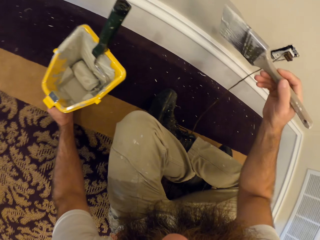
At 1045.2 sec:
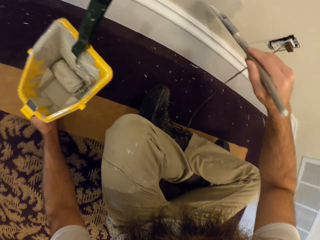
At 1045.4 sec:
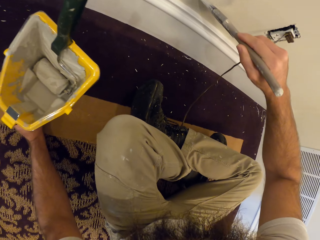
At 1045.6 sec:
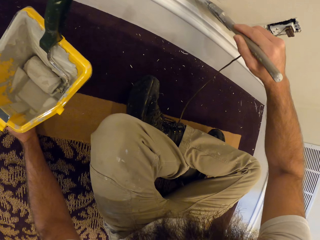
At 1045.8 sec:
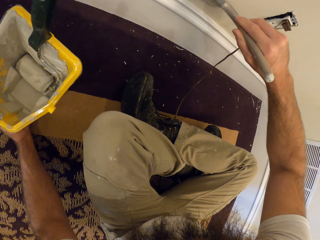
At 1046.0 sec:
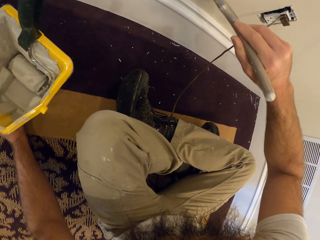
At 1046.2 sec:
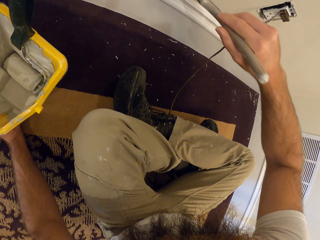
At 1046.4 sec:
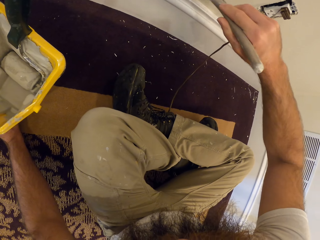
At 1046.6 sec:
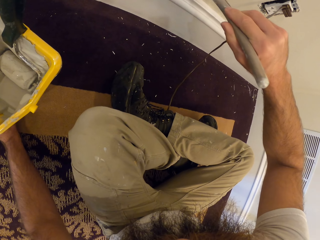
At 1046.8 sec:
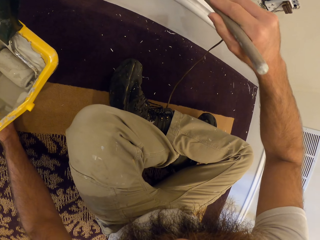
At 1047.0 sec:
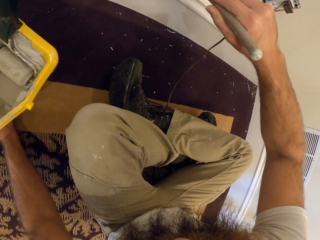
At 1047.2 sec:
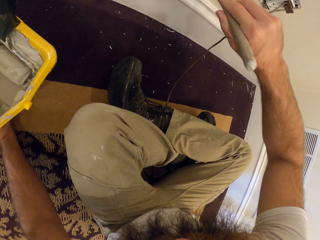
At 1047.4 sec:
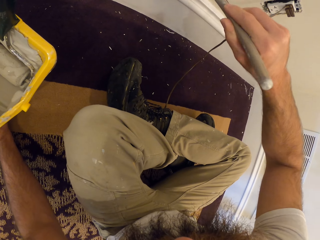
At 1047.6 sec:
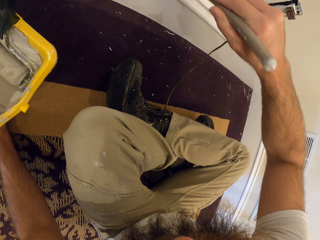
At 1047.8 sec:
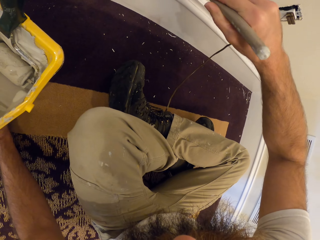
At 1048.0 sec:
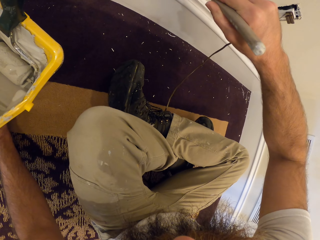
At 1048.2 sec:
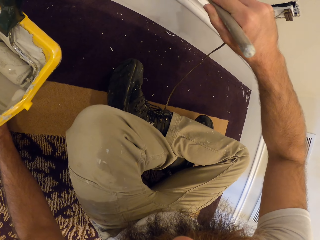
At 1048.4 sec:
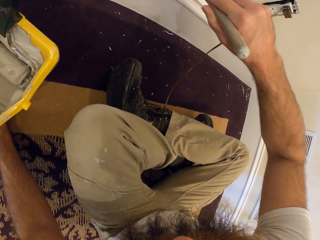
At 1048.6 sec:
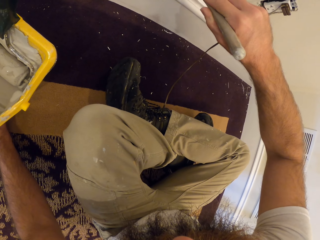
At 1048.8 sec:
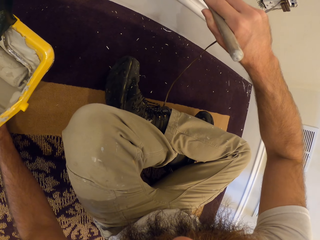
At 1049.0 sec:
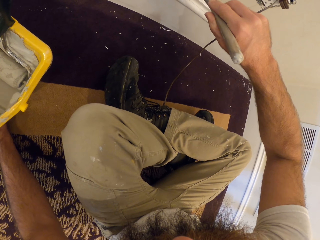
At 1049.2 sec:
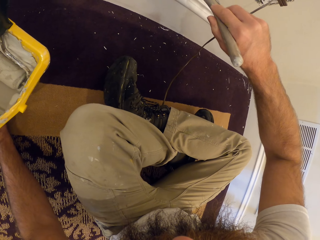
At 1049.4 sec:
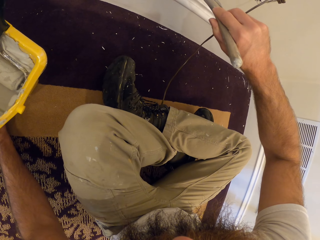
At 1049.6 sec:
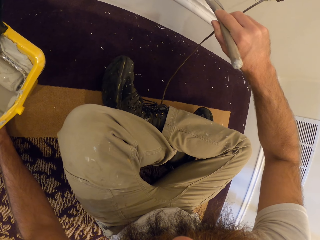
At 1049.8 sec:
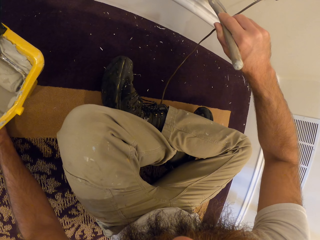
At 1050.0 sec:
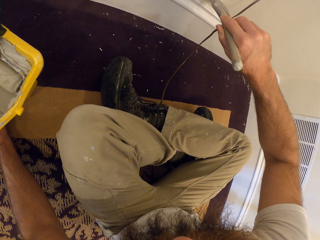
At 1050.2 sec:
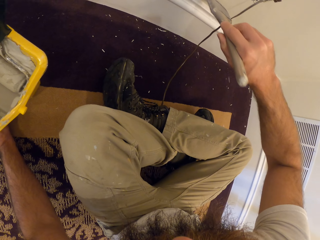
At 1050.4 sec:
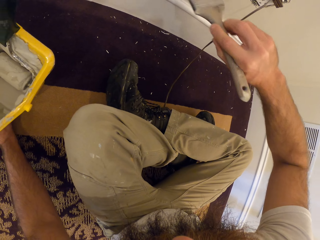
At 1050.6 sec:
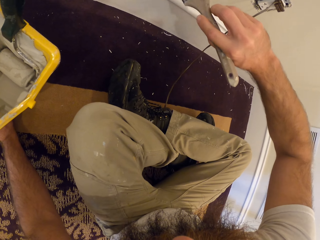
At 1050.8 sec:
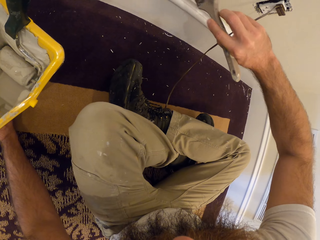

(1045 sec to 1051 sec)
The camera wearer paints the wall in the apartment with the paint in his right hand.
